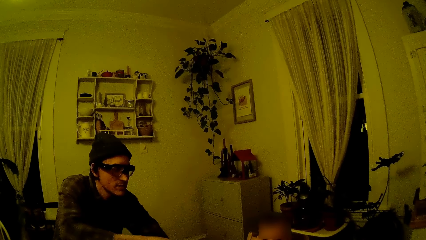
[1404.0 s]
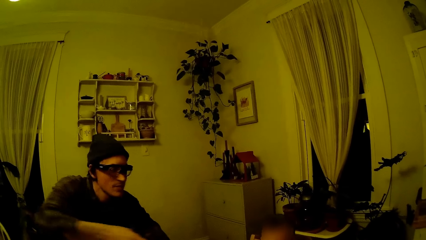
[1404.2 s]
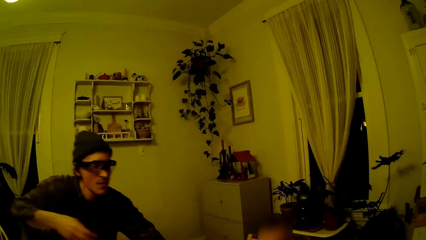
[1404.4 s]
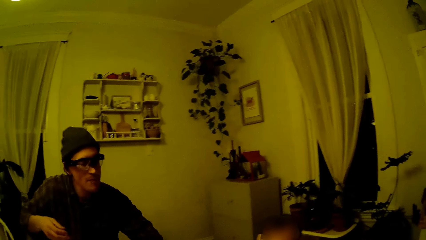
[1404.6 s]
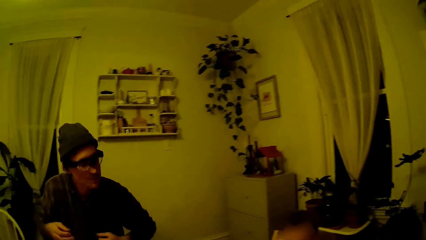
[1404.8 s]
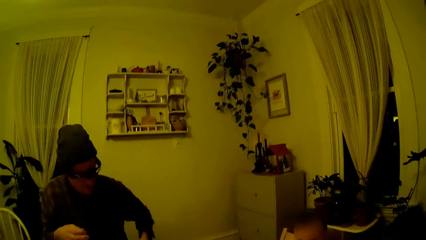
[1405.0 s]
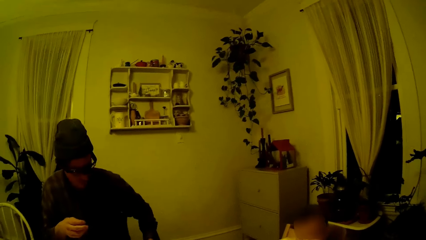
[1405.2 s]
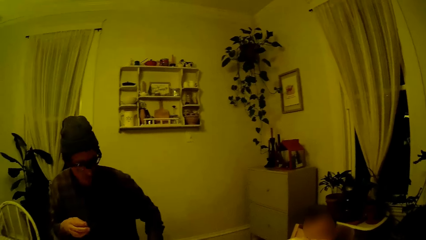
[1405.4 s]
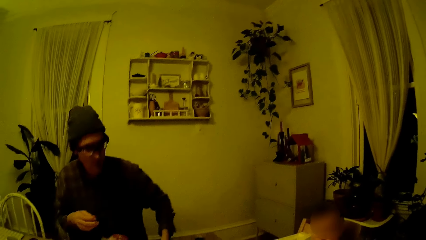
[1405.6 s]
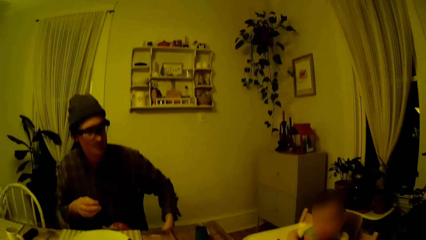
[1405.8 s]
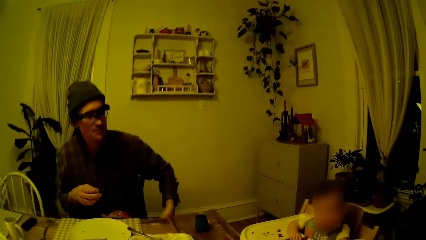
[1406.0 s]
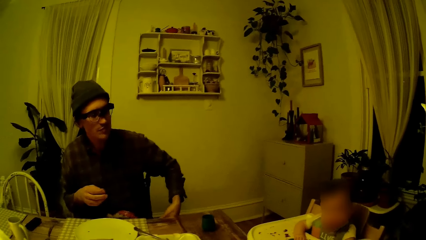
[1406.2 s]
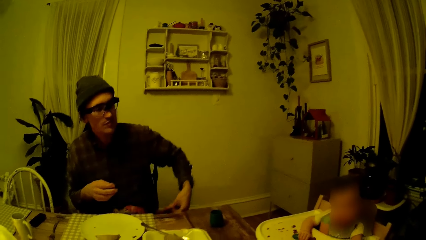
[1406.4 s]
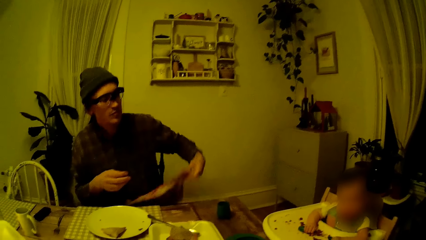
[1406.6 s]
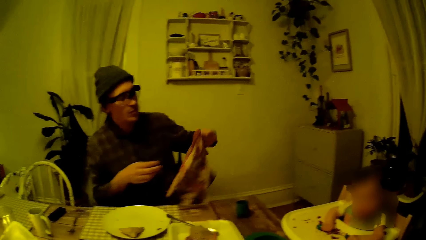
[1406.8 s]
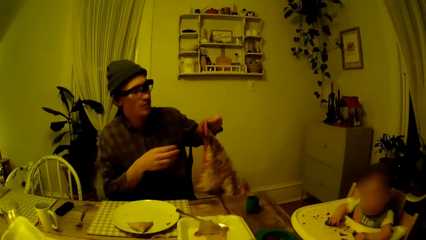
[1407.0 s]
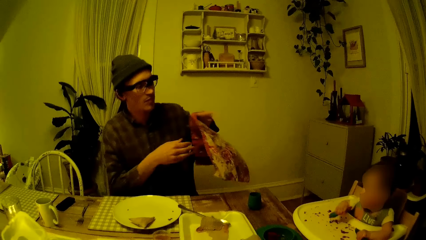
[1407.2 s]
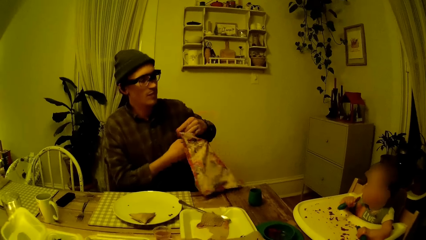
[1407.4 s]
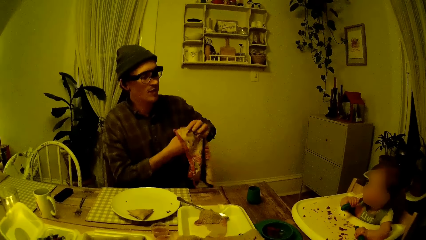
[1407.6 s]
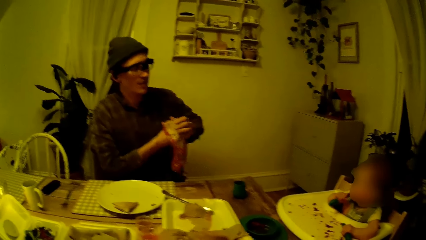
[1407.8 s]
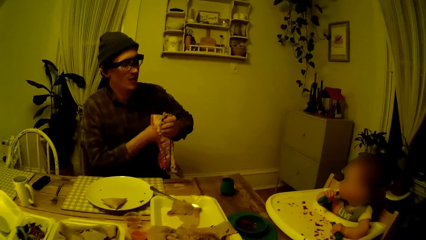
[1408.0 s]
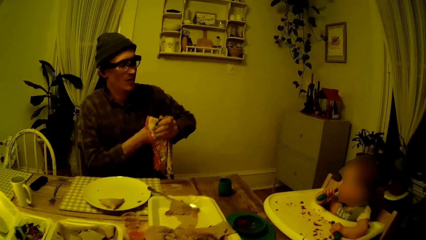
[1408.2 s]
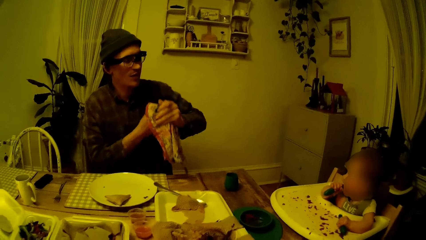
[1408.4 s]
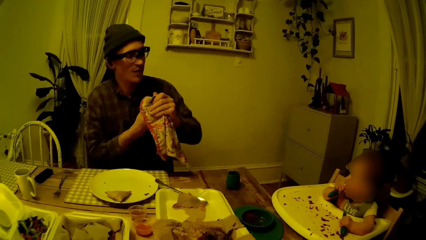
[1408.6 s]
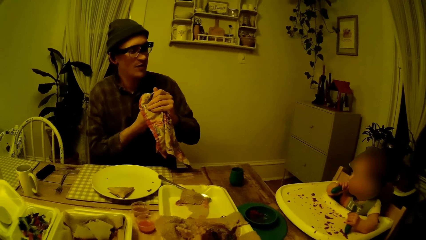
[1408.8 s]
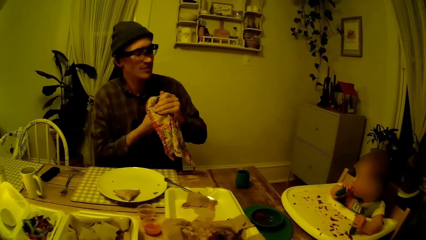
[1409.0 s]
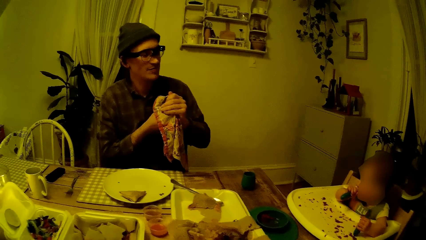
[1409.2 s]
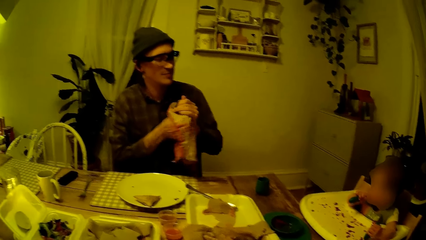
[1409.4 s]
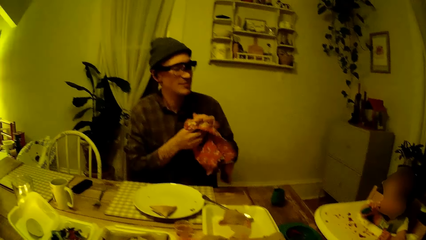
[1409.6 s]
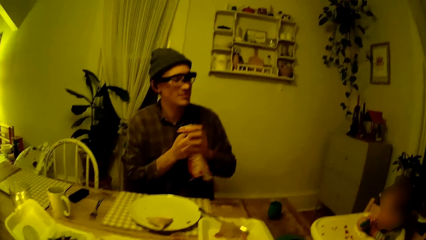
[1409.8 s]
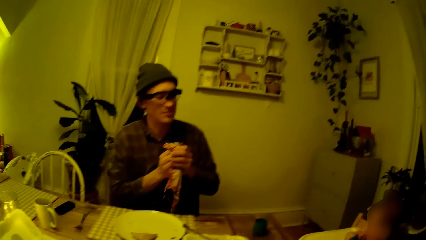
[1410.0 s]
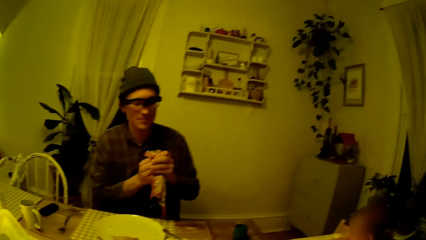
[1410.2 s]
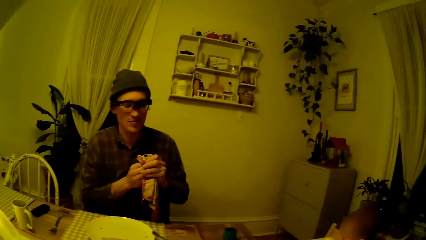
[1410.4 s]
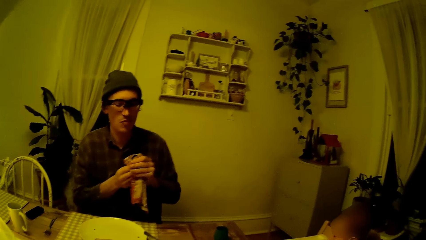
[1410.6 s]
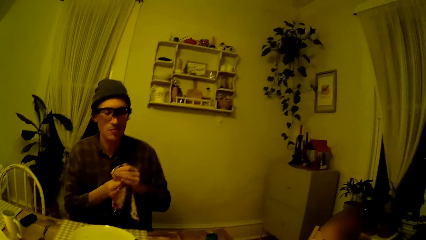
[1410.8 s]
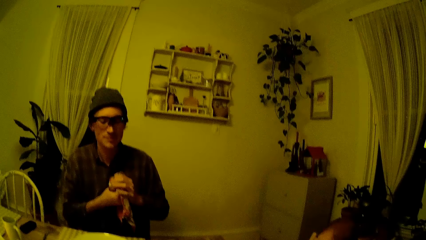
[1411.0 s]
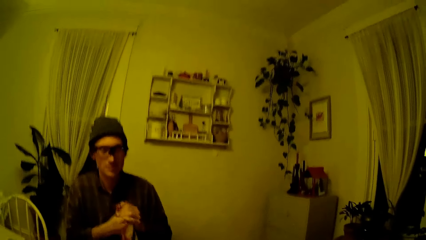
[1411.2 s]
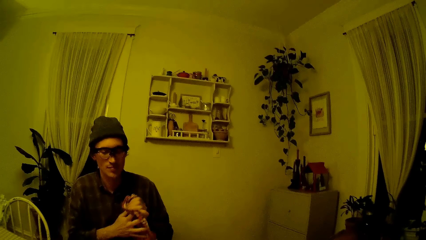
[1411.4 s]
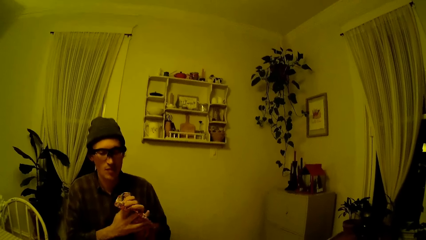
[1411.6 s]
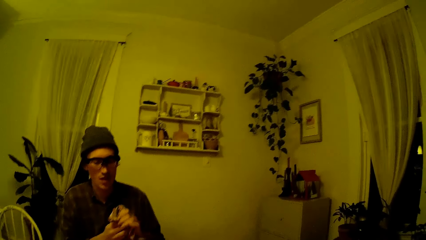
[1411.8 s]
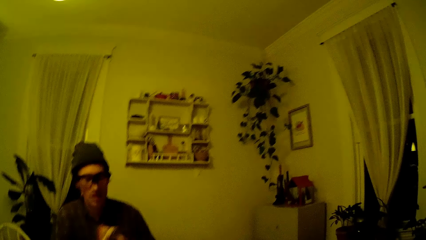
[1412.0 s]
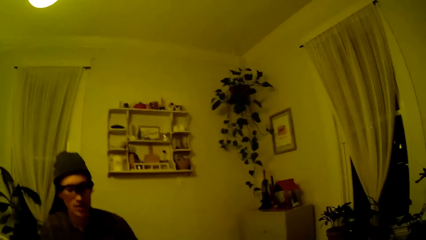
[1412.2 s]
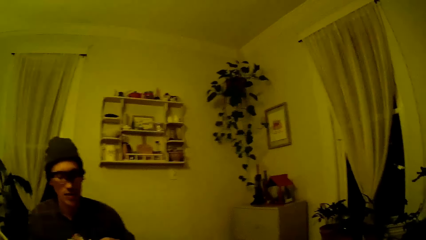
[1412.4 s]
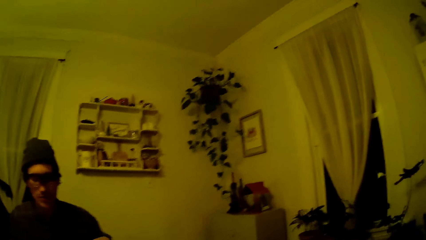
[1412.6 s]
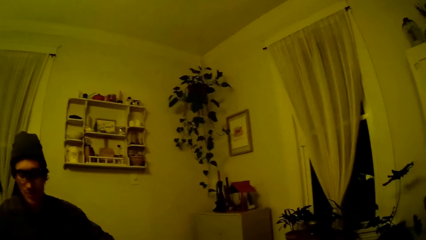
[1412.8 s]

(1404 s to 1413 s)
The man grabs the napkin from his lap with his left hand and wipes his right hand with the napkin in his left hand.

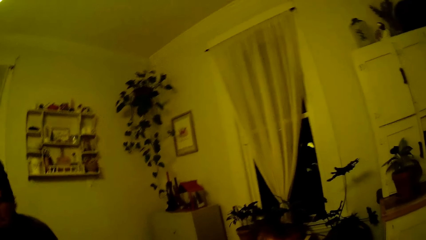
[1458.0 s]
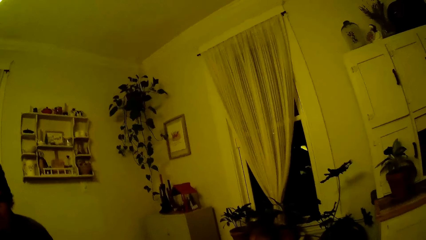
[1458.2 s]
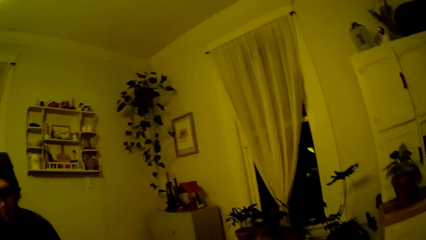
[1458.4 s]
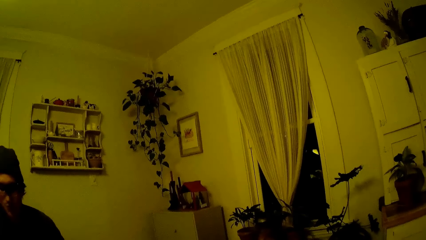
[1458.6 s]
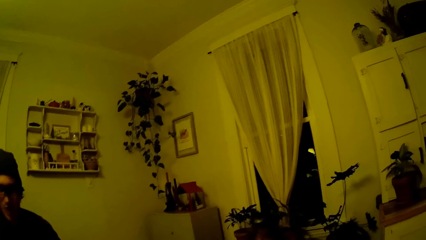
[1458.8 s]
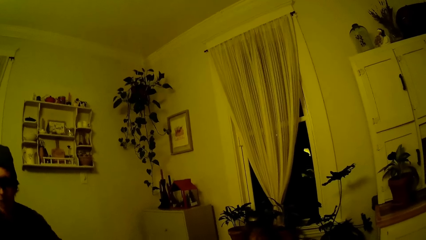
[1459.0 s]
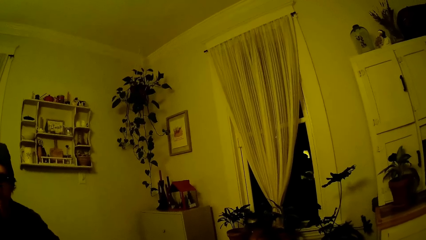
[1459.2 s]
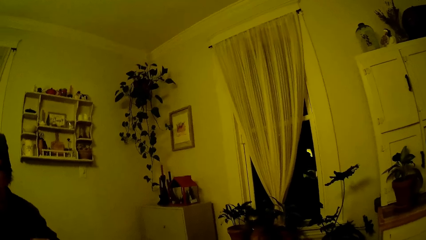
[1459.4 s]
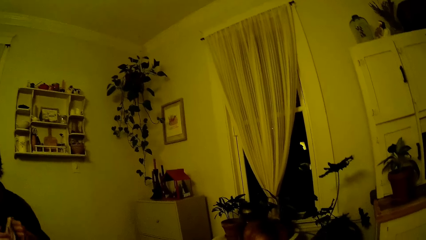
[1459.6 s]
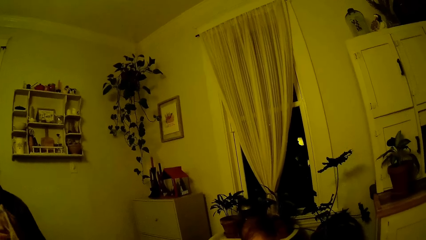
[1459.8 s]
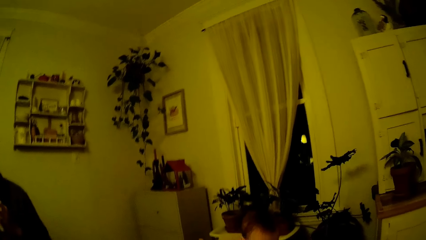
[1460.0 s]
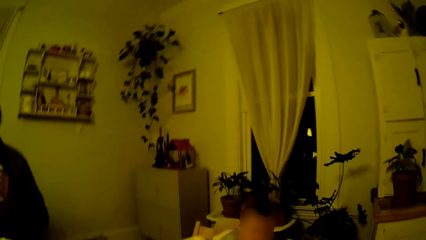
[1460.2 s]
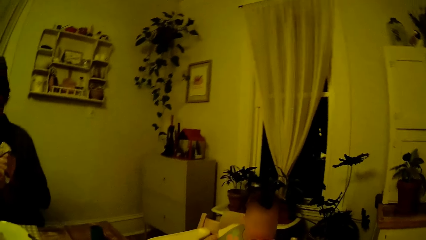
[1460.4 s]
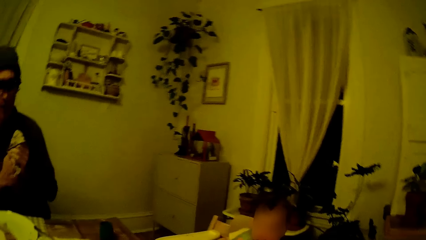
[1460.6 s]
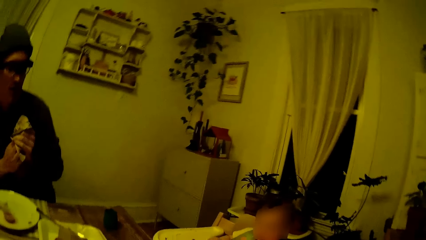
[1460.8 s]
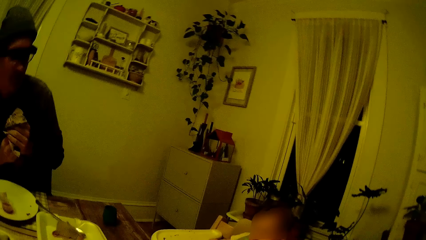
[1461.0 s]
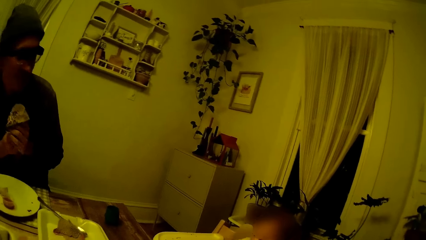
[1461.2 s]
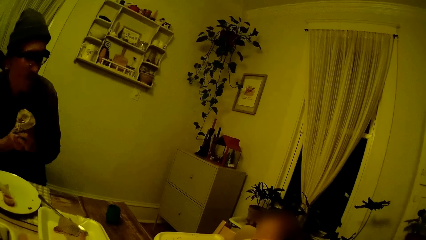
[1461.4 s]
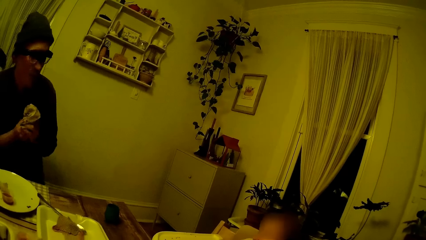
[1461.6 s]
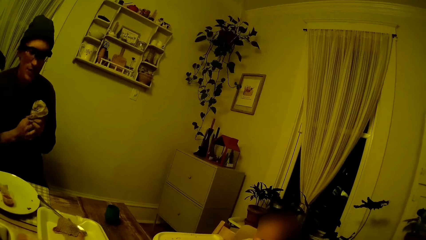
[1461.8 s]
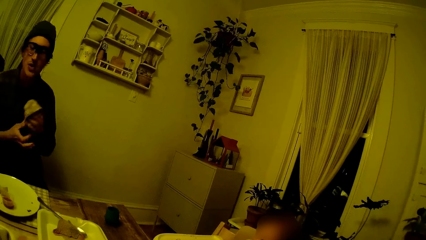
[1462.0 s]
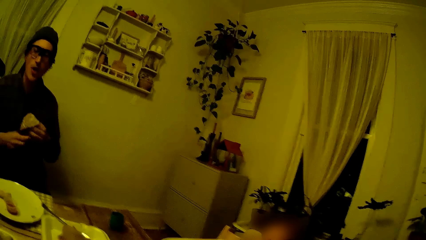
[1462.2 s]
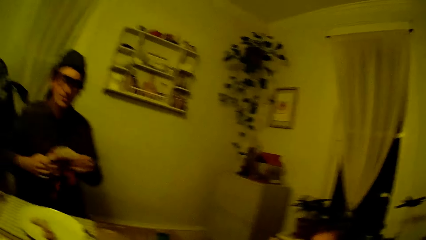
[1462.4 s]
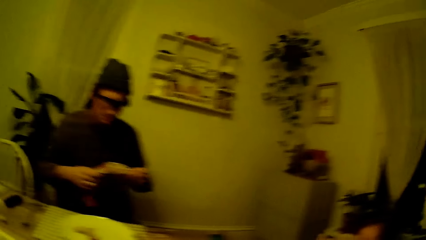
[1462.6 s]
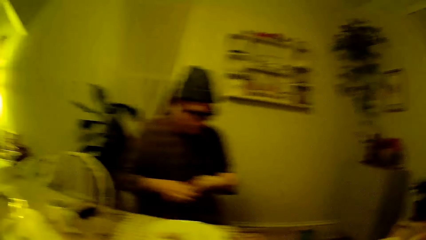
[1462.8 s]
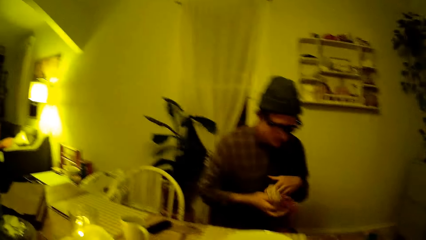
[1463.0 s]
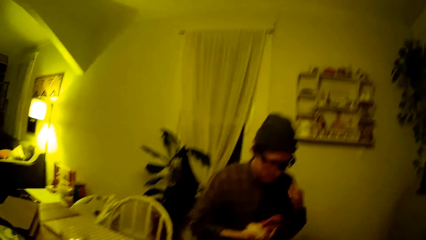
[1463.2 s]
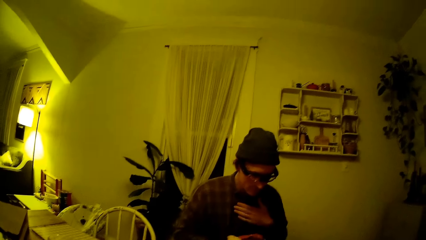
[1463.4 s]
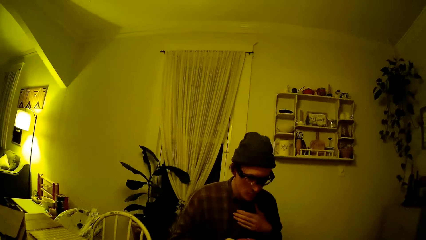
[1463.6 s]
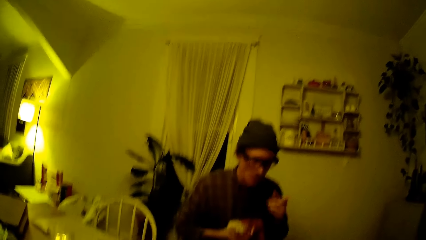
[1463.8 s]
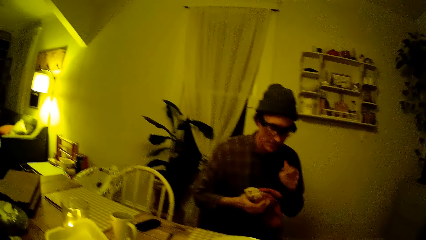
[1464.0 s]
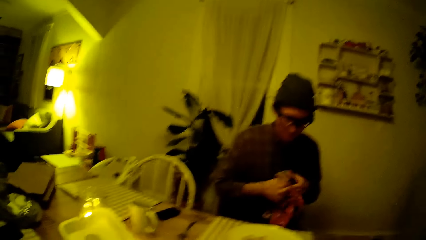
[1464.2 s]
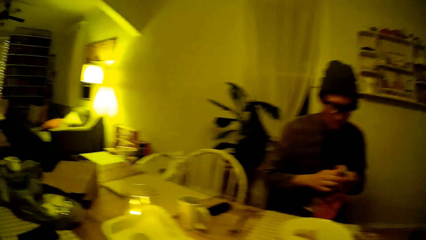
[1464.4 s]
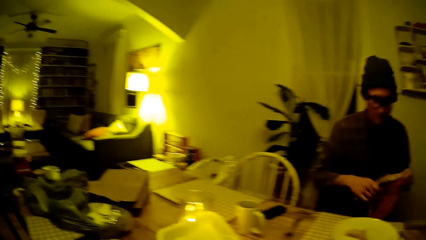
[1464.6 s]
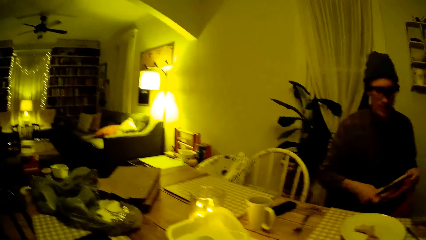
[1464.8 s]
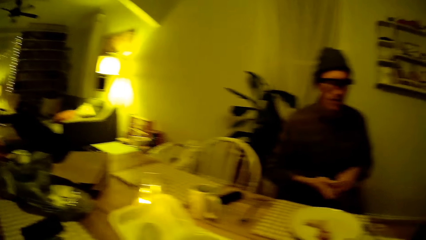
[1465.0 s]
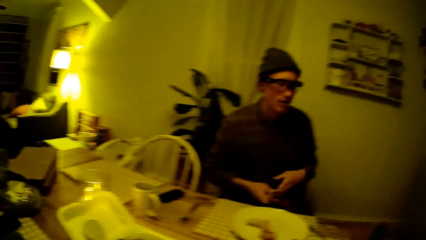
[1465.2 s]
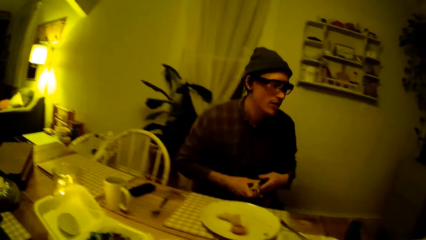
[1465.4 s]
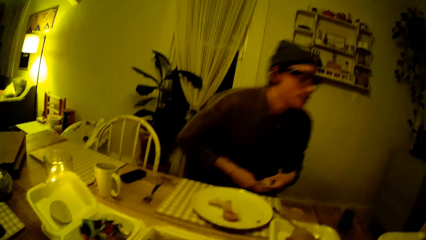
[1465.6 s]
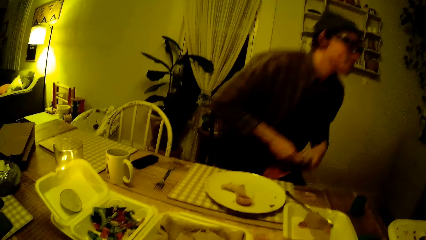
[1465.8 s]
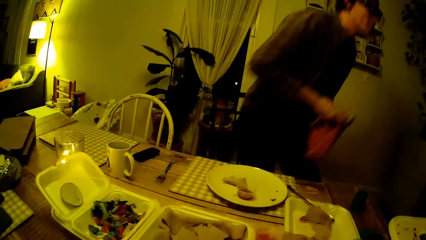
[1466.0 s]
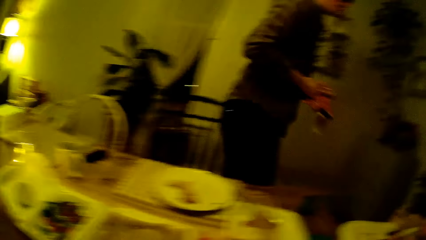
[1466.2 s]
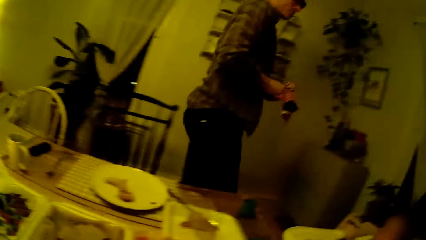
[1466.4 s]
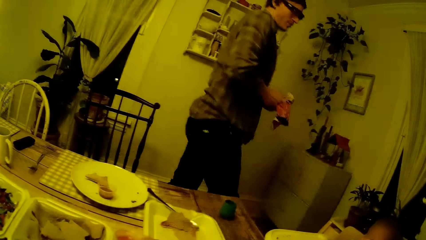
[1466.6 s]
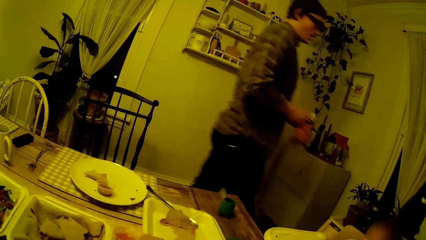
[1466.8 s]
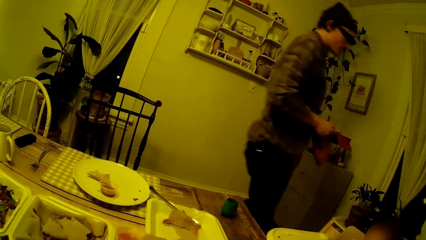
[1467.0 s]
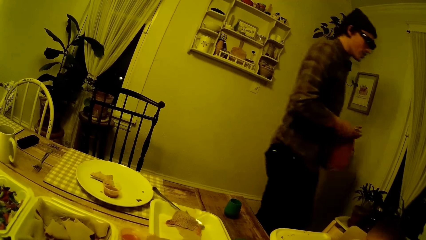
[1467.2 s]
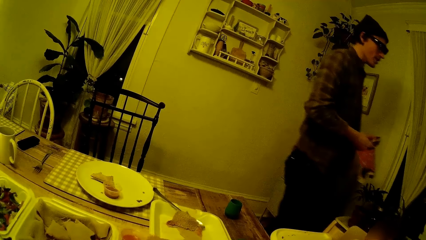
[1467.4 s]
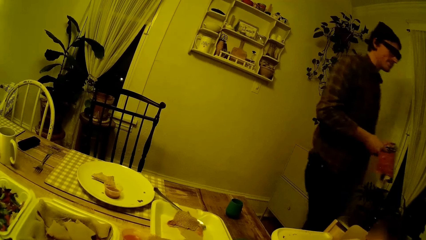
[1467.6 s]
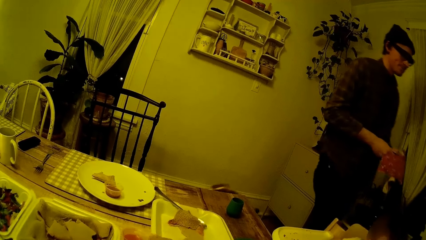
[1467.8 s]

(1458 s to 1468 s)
The man wipes both hands with the napkin. The man converses with the camera wearer. The man beats his chest with his left hand, holds the napkin with both hands, stands up from a chair, and walks away from the table.
